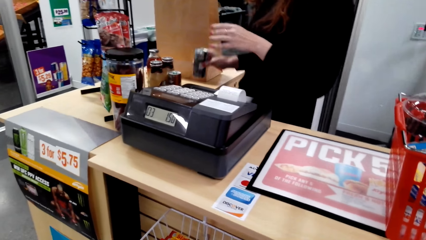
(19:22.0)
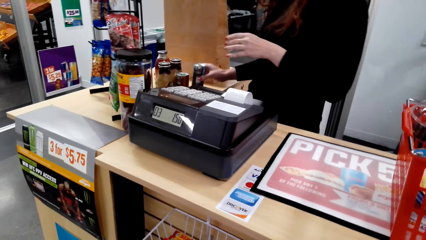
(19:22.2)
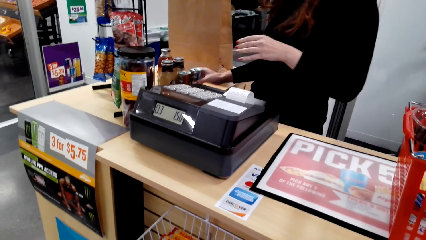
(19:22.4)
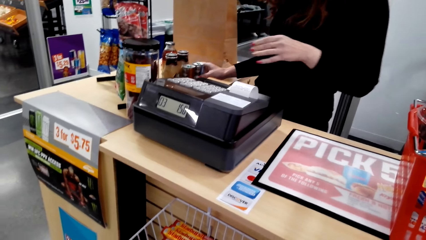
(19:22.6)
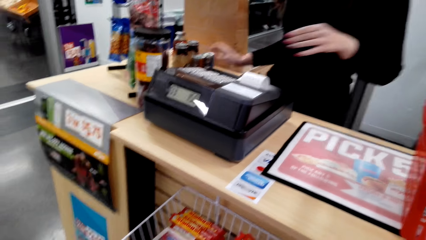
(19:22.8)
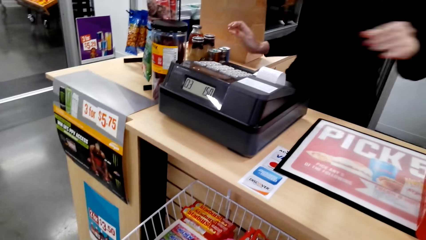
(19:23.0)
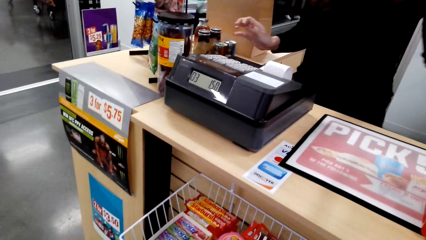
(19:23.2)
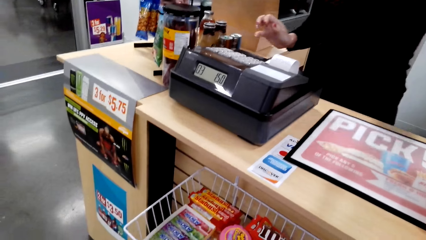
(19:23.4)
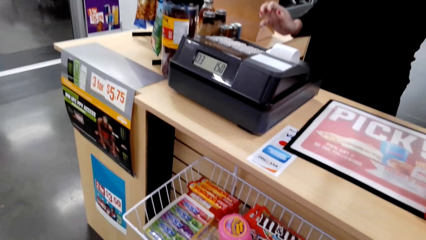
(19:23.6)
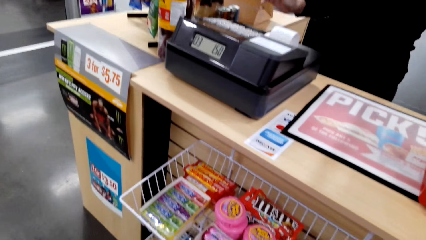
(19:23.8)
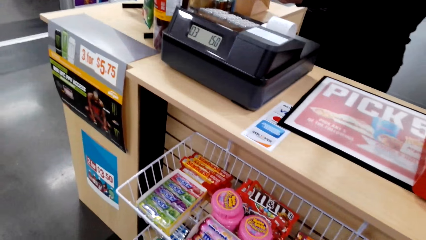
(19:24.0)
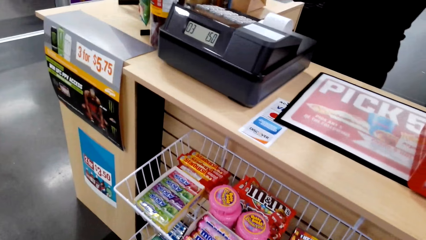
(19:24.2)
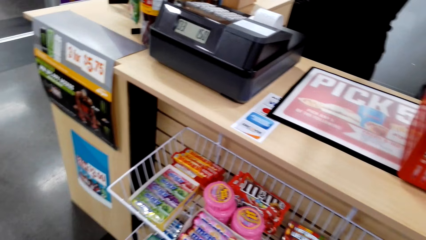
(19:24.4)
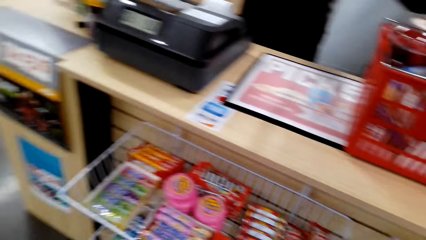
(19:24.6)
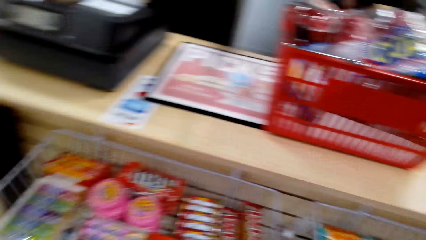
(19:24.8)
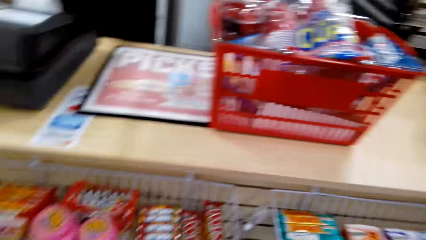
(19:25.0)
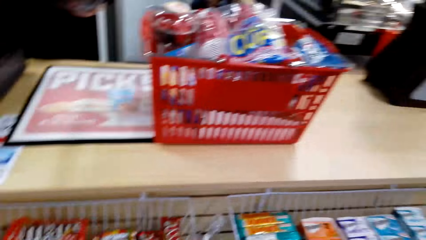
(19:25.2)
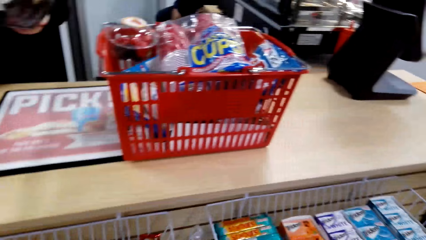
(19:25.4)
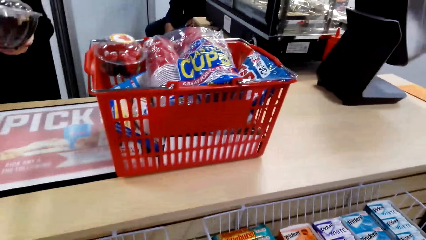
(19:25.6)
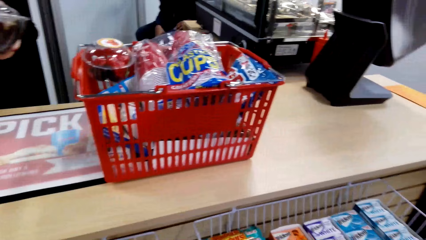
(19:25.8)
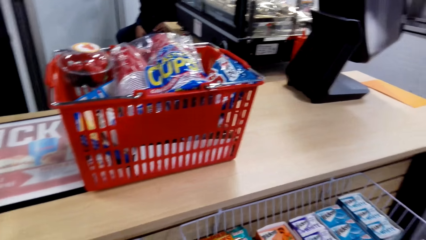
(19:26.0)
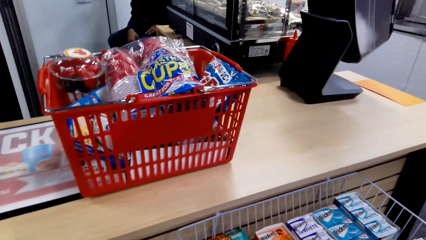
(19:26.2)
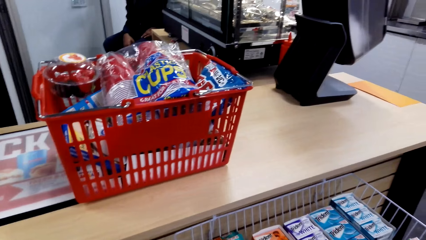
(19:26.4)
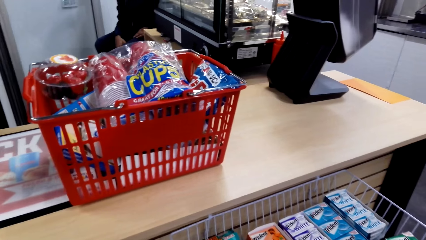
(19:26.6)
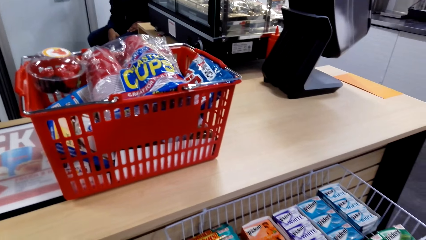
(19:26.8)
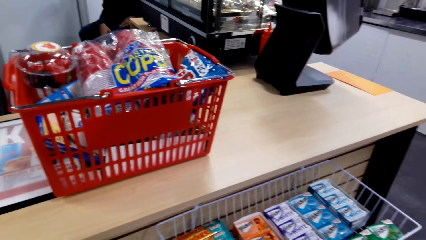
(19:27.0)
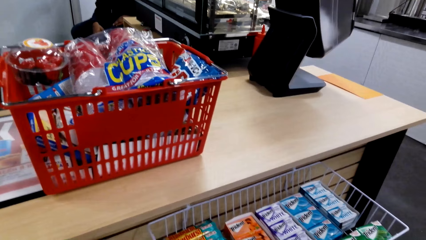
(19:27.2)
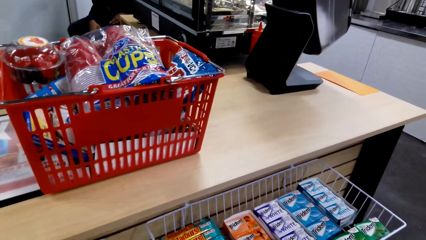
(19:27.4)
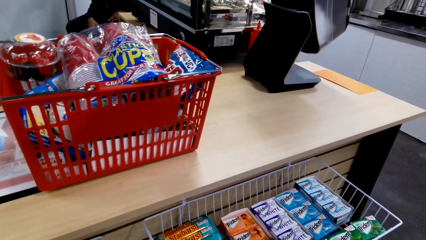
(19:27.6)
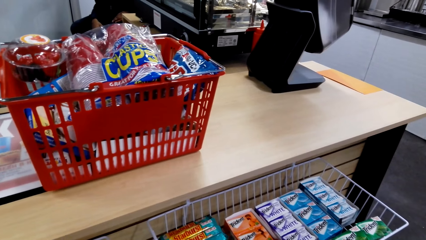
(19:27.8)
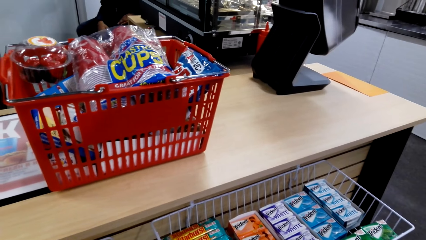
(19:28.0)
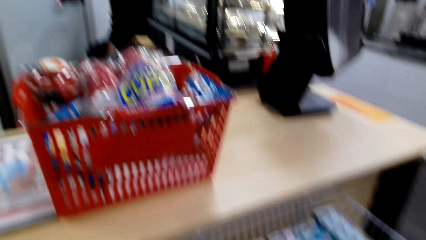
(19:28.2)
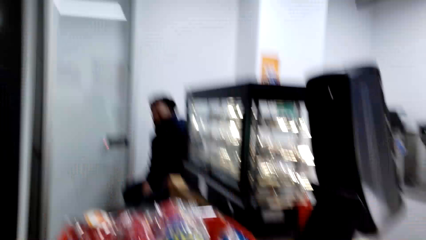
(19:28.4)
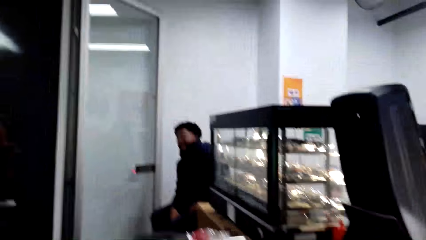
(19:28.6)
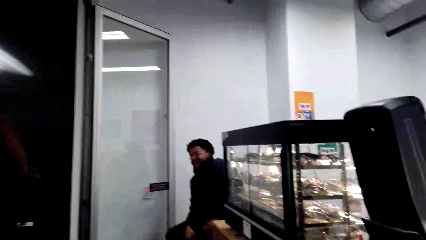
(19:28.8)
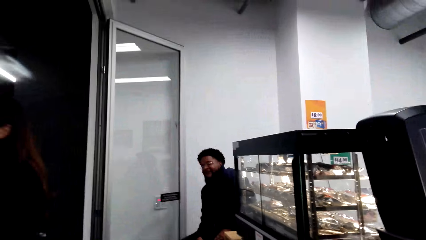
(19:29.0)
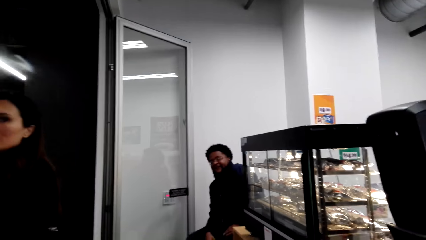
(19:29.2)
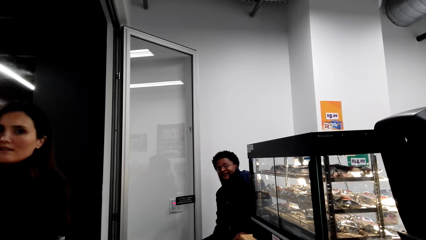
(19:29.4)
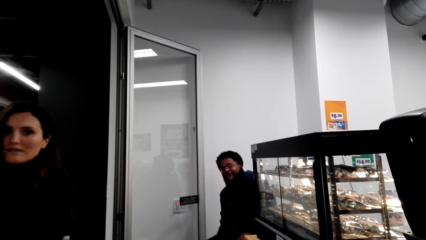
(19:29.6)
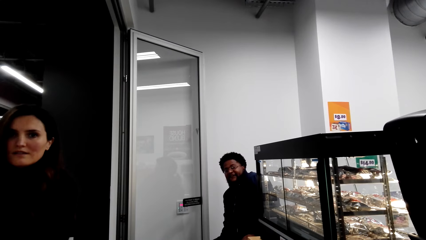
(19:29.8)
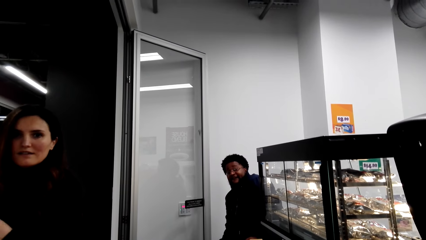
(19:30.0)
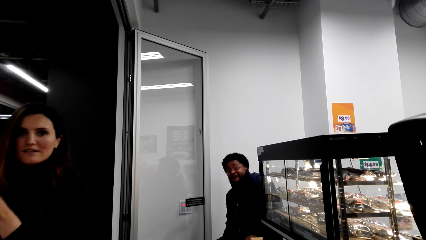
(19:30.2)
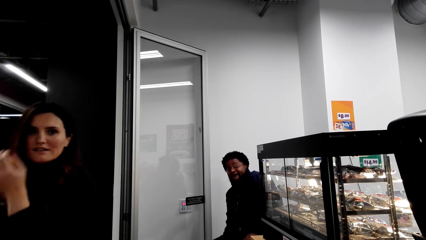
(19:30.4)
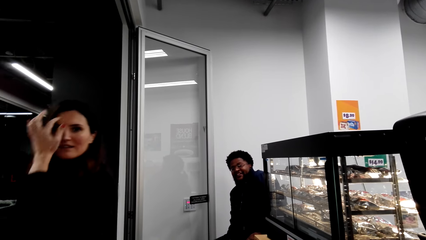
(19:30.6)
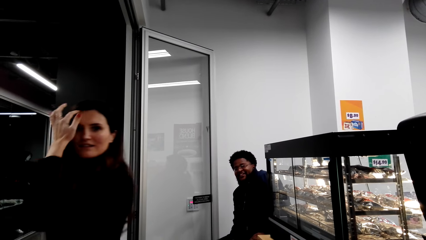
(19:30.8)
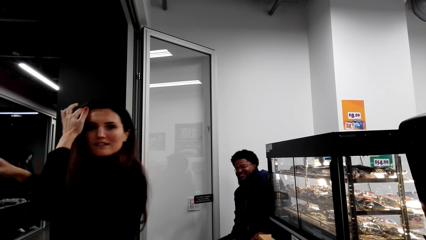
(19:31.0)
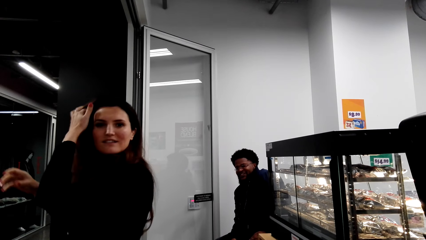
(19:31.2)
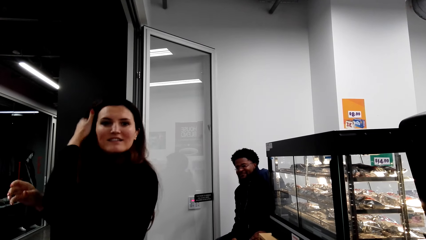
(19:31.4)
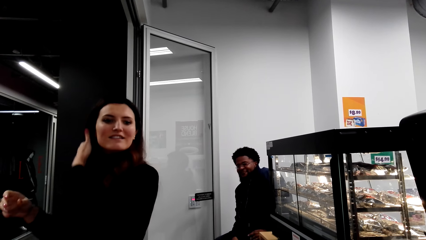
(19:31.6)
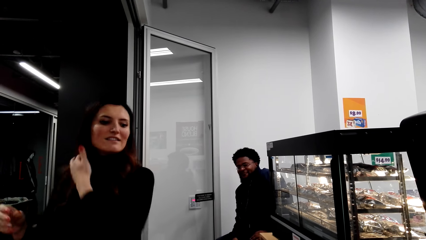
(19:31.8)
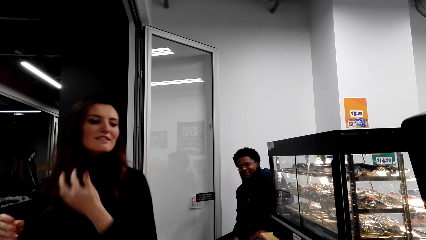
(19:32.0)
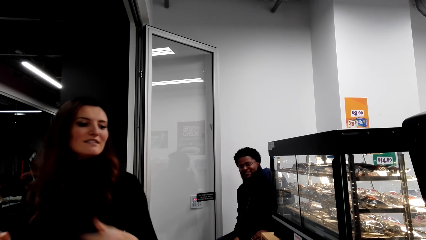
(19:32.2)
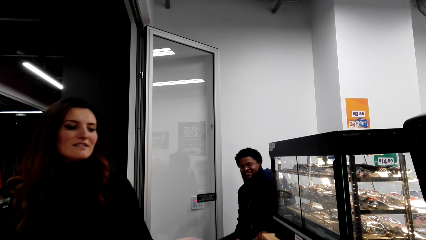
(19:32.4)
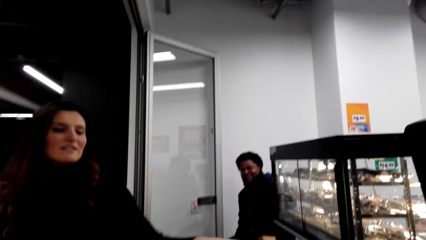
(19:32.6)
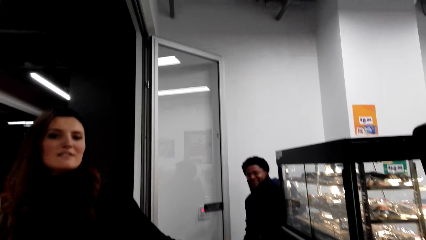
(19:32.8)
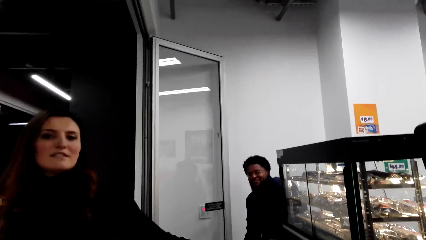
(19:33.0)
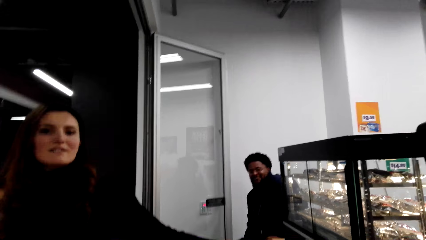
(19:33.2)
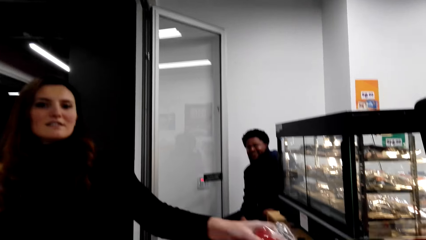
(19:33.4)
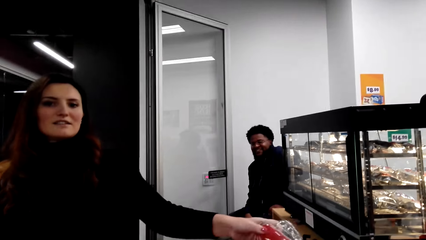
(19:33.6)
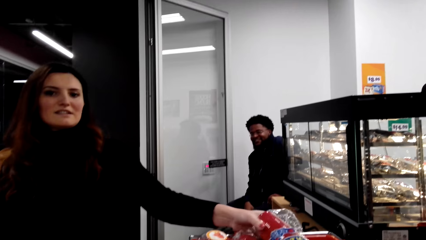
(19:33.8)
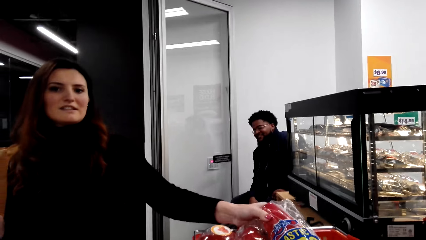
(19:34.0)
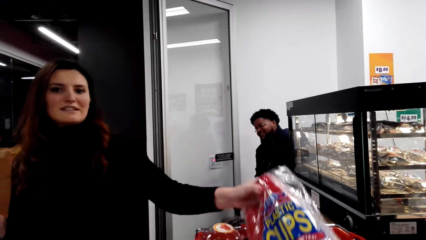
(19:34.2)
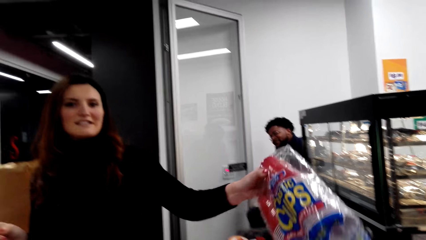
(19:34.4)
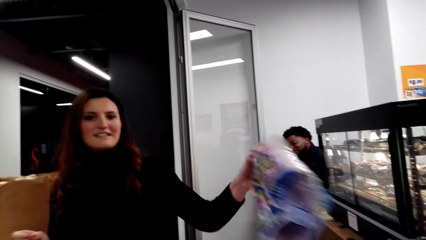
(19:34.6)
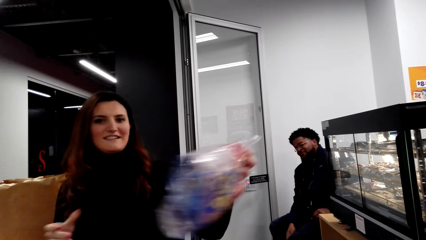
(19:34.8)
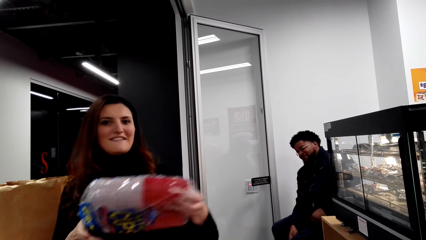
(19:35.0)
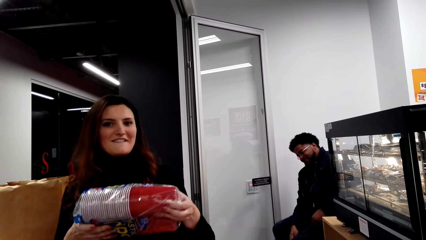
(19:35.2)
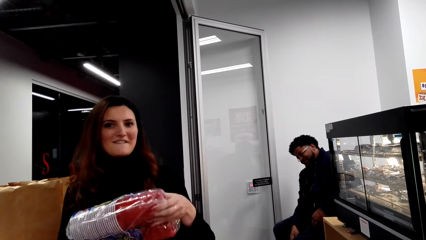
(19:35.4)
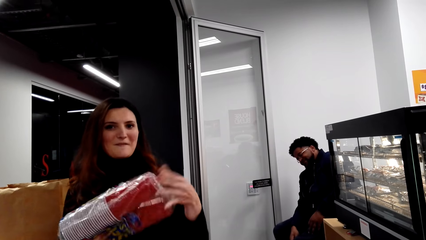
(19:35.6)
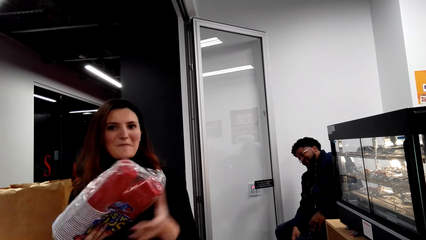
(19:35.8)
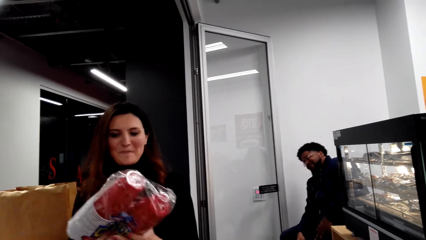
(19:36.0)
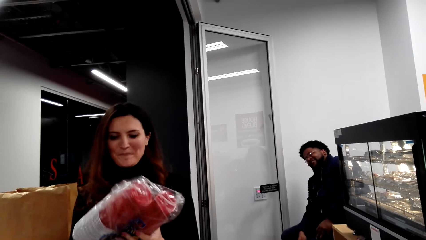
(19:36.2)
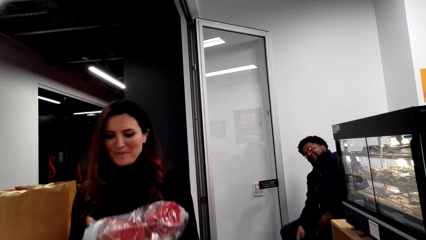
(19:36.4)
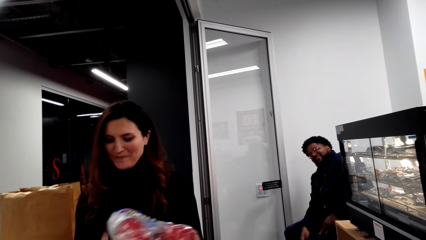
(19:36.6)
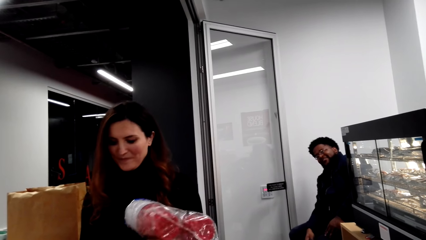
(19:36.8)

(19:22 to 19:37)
A person puts a bottle aside. The camera wearer talks to the person. The person adjusts hair. The person talks to the camera wearer. The person picks up a paper.
